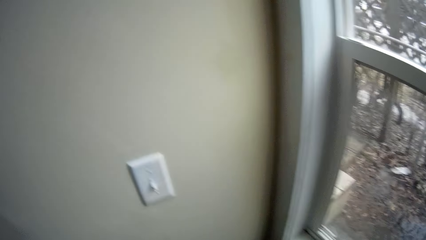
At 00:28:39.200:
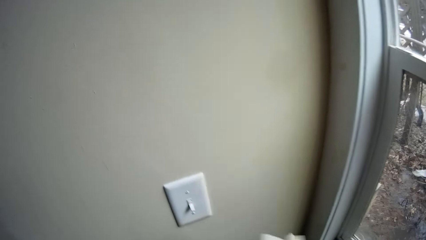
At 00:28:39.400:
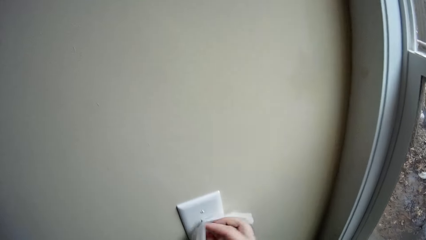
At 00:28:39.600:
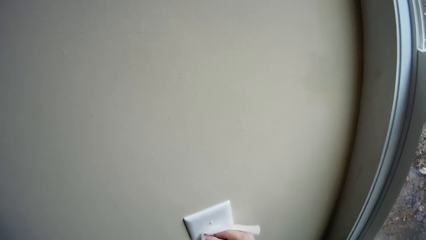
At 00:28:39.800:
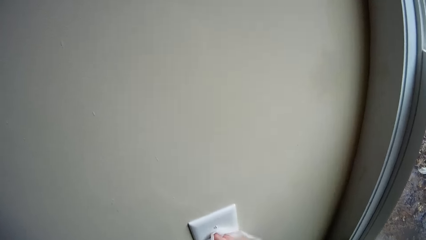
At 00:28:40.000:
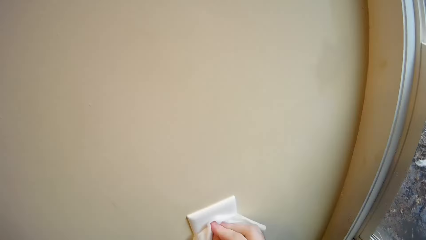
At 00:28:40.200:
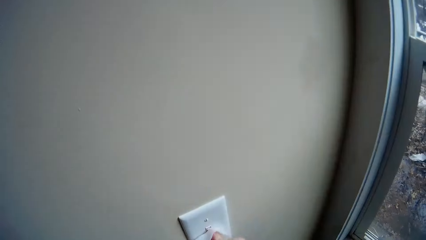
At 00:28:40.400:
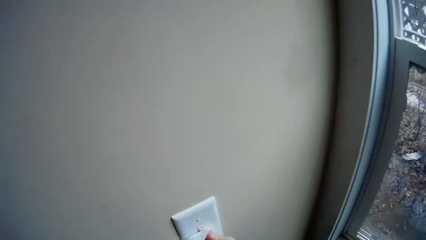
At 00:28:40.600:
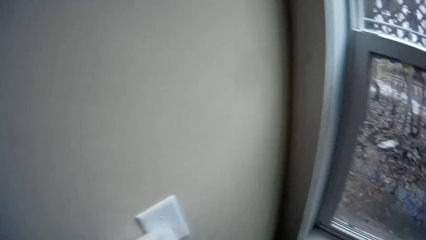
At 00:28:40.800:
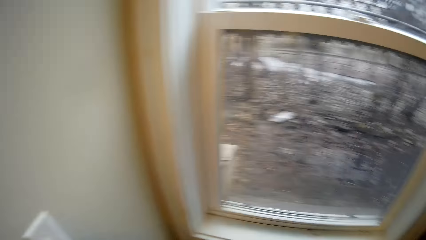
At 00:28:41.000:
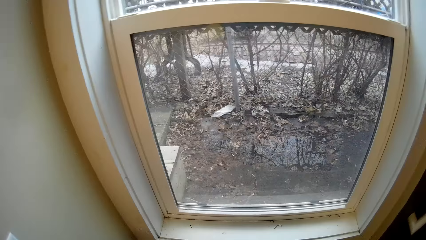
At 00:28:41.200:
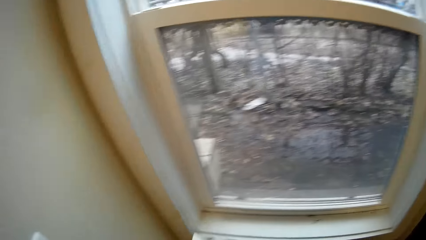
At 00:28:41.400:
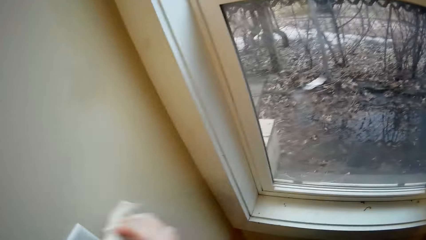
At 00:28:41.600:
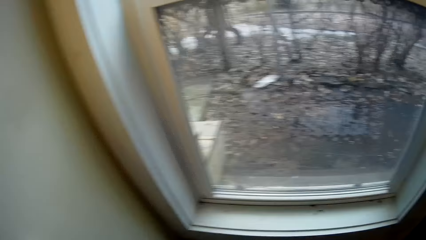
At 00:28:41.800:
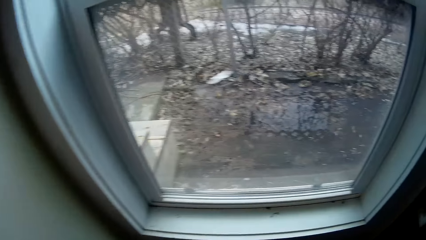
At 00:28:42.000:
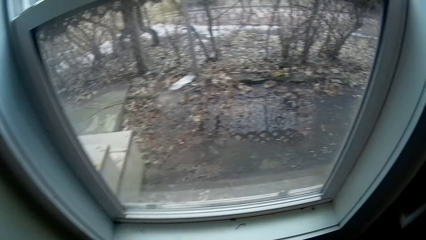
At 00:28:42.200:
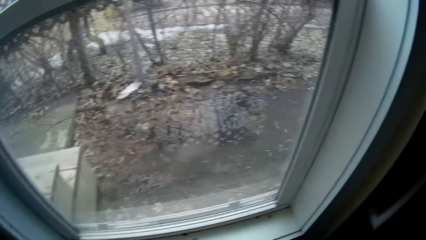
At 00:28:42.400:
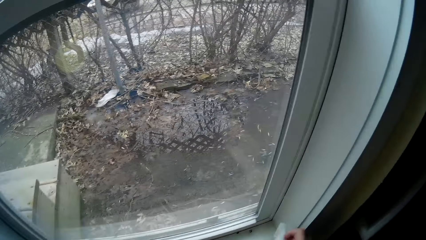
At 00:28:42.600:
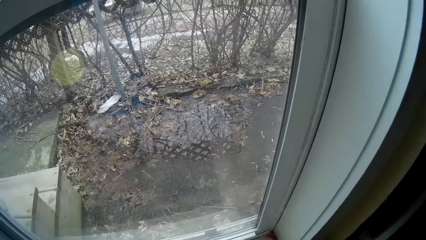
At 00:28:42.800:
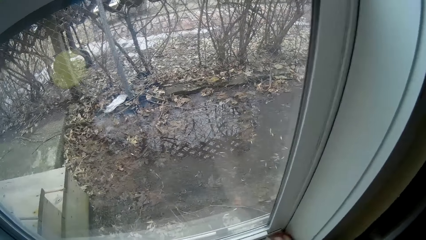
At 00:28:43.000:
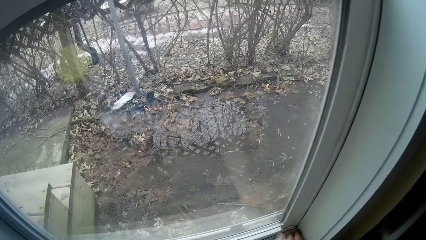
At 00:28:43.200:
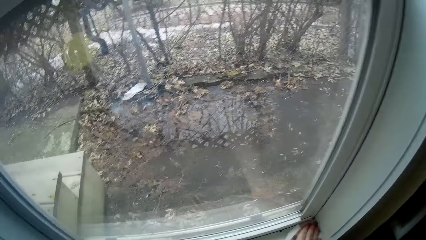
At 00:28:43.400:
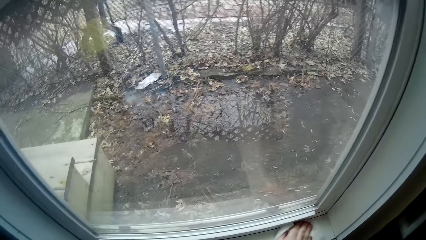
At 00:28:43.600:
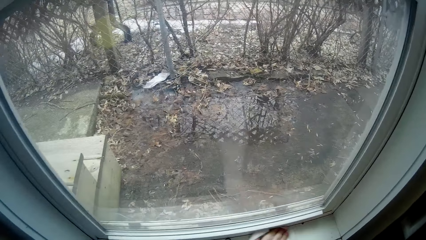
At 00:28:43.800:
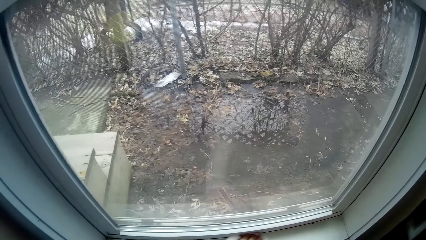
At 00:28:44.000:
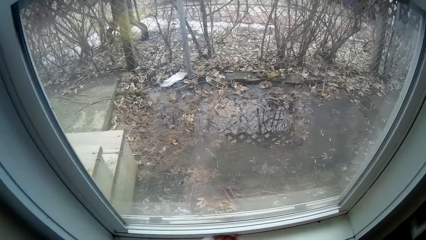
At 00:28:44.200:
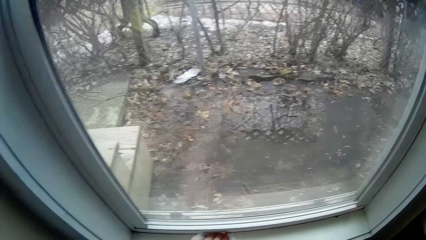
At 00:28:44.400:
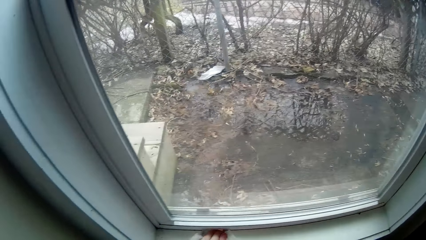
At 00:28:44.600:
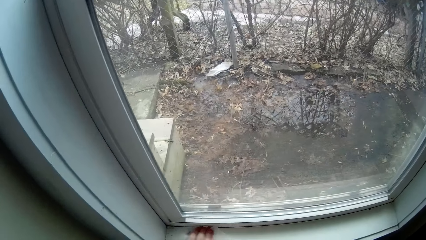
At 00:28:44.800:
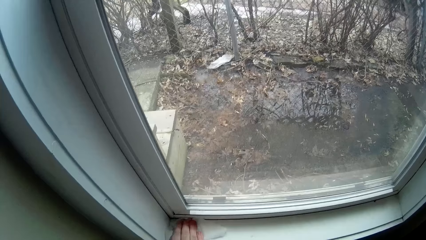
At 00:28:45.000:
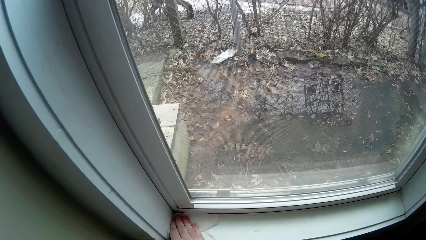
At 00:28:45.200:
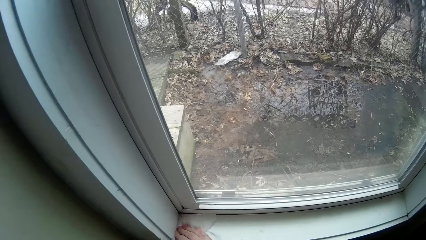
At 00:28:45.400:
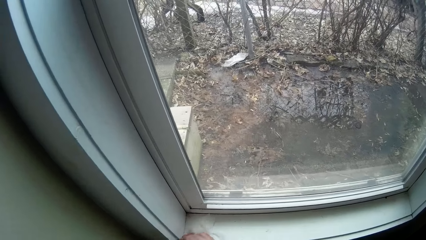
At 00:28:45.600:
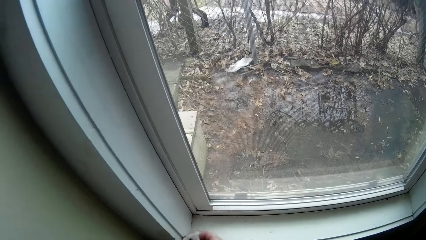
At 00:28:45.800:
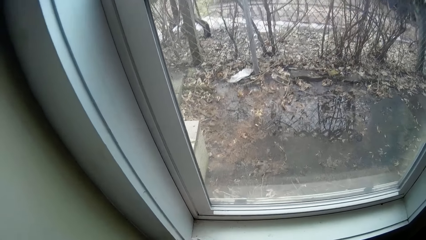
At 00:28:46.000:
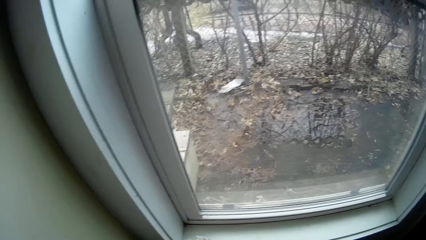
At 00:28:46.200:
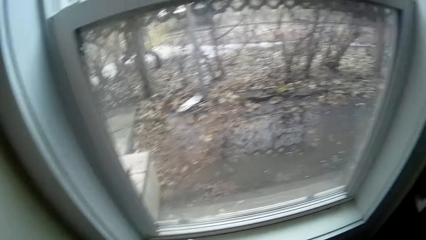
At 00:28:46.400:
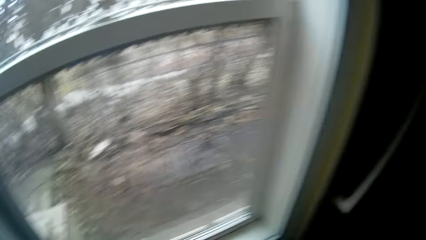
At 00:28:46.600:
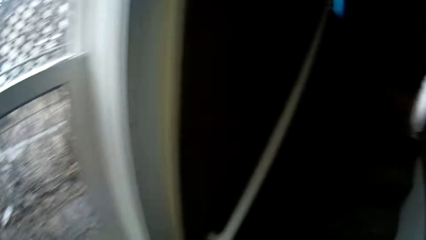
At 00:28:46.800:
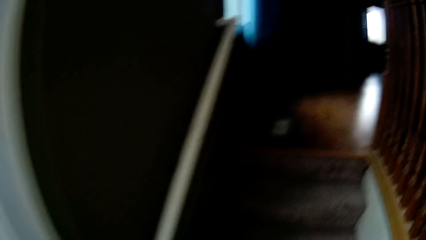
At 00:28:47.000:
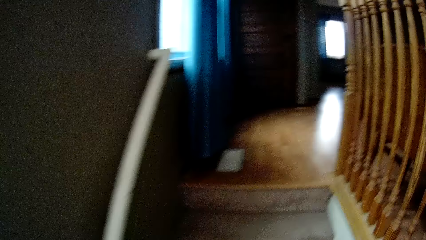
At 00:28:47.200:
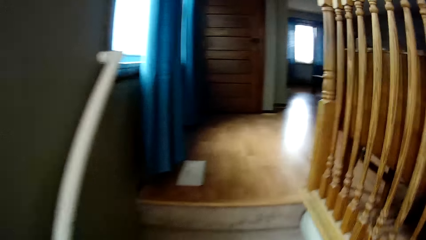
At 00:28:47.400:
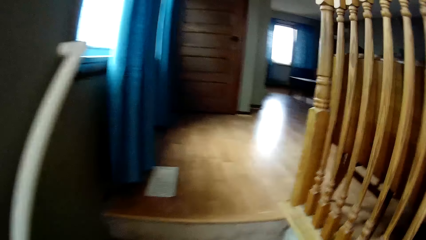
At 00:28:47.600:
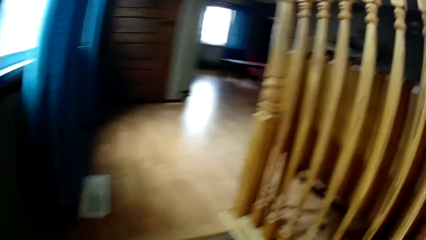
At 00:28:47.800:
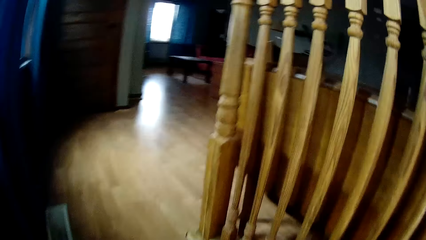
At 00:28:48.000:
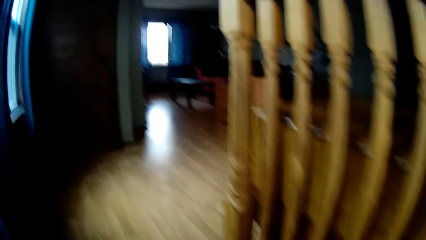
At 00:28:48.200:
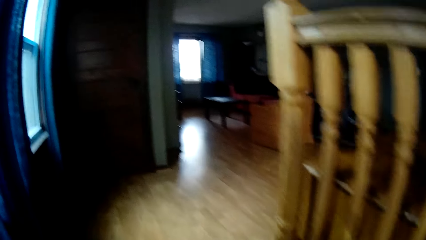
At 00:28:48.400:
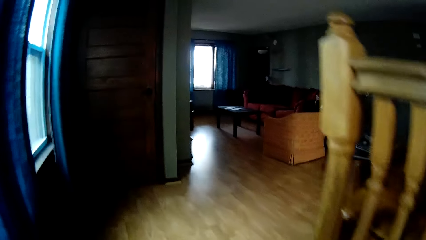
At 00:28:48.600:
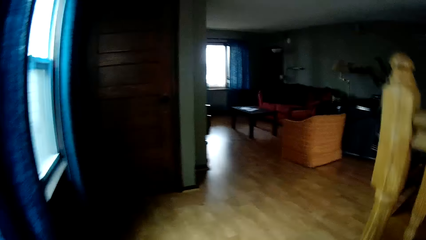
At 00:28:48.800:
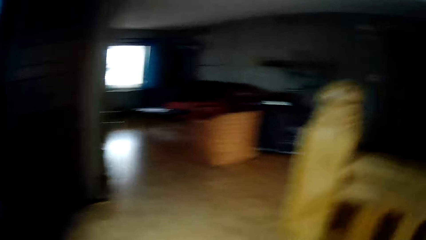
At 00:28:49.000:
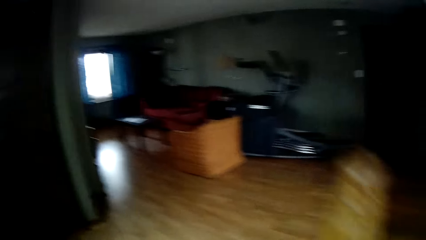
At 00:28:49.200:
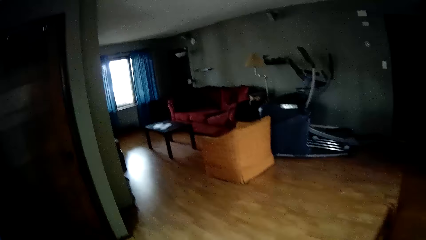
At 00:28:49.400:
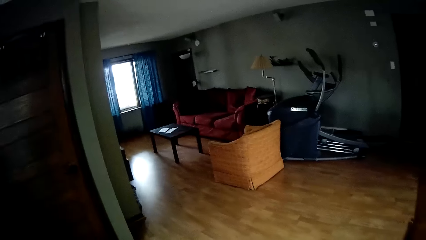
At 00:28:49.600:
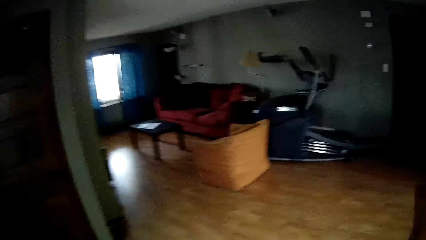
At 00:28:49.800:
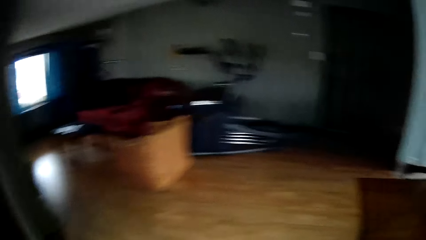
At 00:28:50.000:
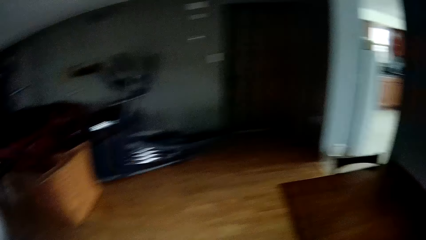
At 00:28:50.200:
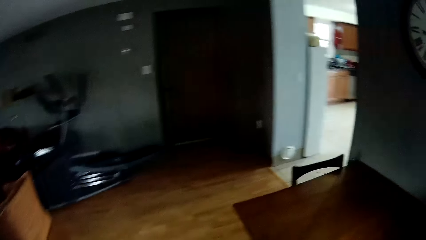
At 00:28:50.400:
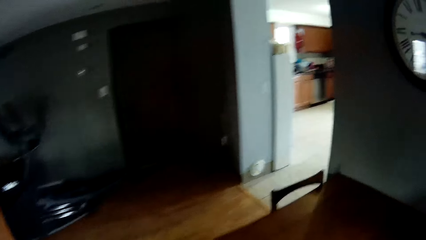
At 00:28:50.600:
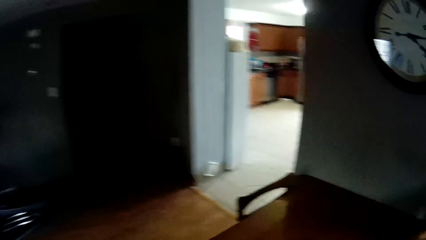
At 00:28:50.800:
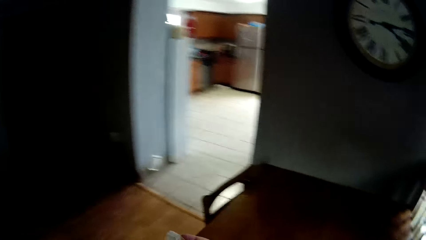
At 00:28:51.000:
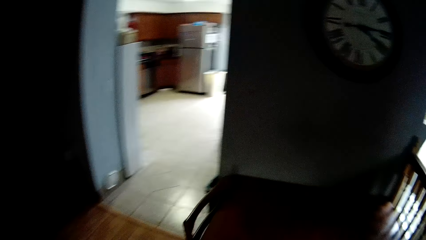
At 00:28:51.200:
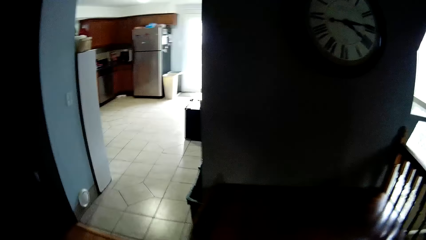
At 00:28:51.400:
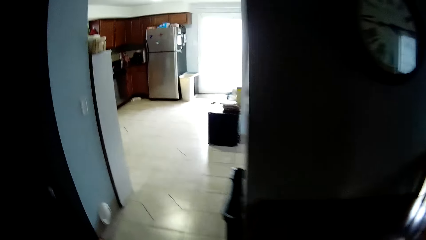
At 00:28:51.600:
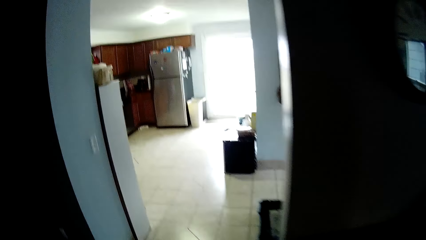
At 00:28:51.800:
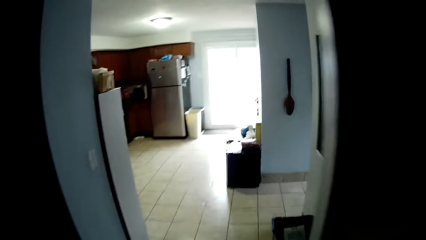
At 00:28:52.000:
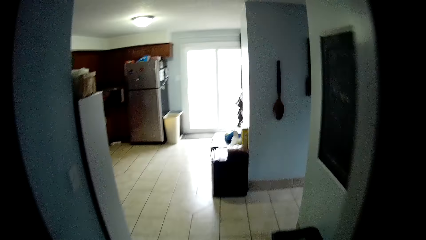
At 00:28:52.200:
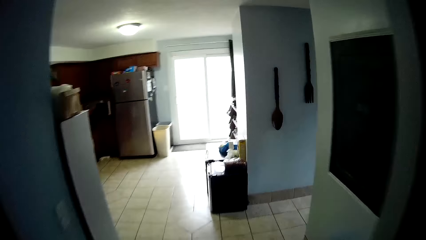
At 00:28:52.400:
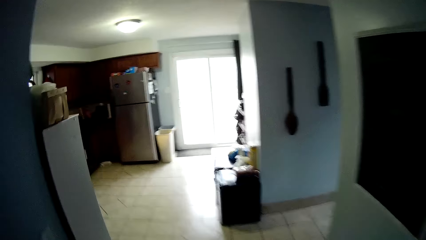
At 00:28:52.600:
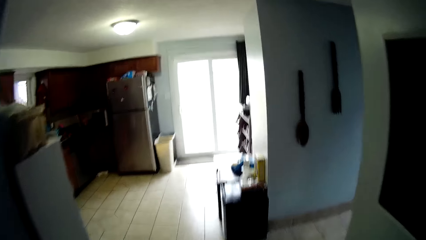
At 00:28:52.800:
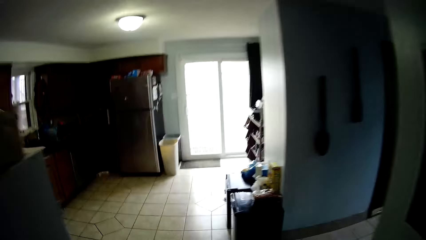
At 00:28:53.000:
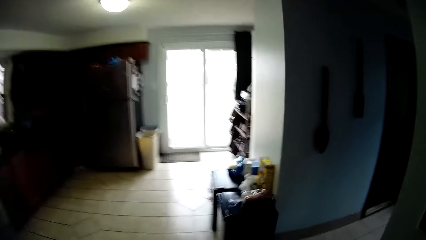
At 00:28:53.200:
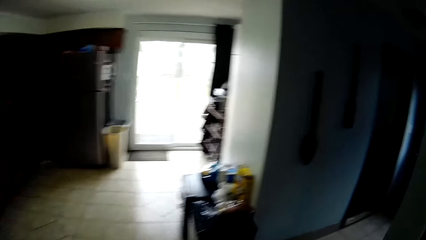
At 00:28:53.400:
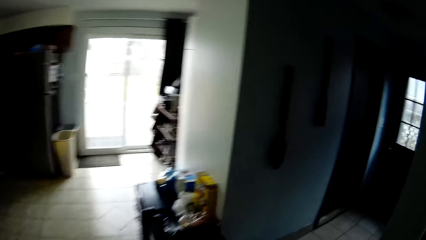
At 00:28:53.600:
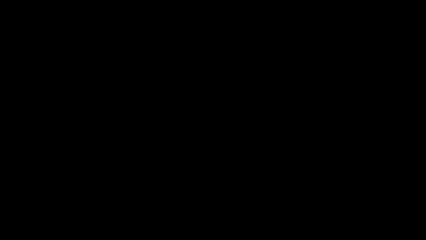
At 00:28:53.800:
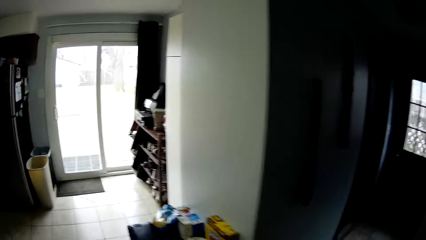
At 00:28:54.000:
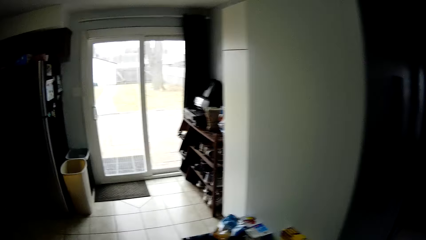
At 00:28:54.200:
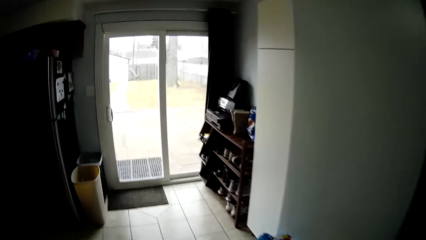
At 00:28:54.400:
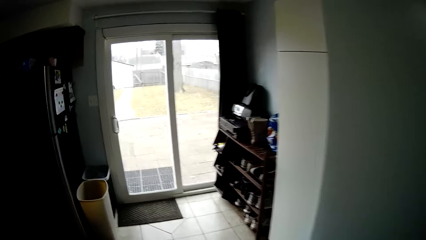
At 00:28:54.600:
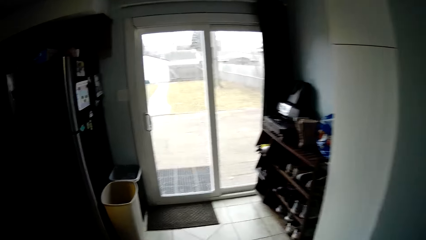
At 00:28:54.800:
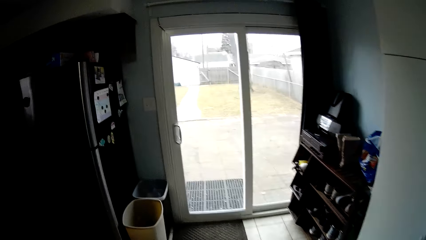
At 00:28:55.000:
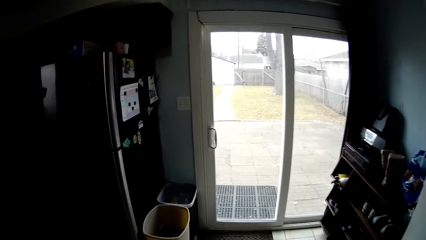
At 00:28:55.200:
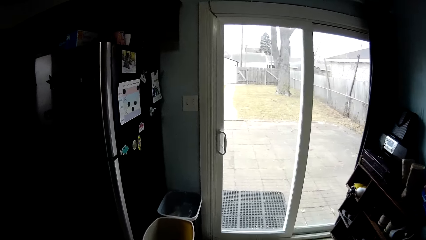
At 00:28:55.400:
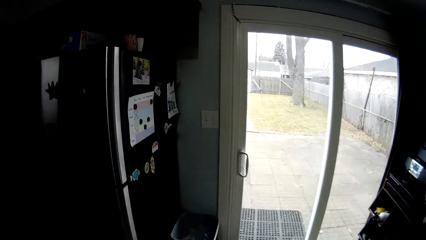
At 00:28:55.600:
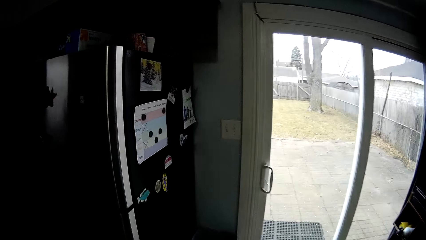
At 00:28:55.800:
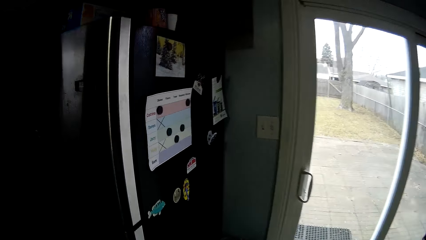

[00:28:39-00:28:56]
The camera wearer wipes a light switch on the wall with a wet wipe in his right hand. He cleans a windowsill with the wet wipe in his right hand. He climbs the staircase. He walks around. He walks into the kitchen.
